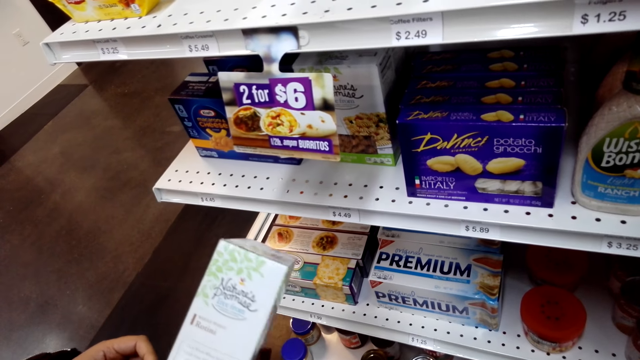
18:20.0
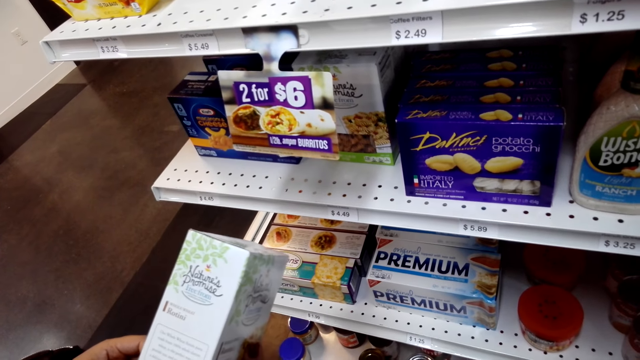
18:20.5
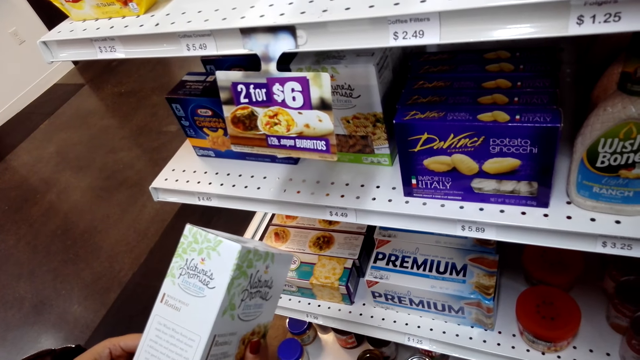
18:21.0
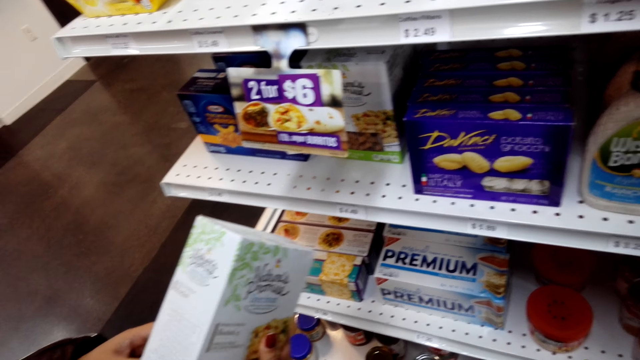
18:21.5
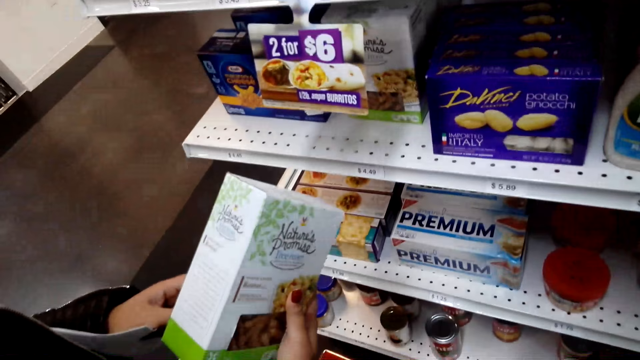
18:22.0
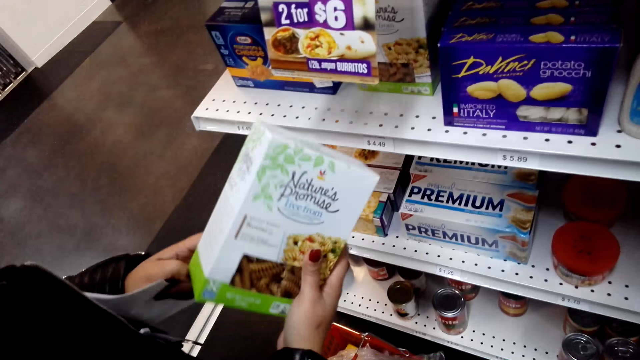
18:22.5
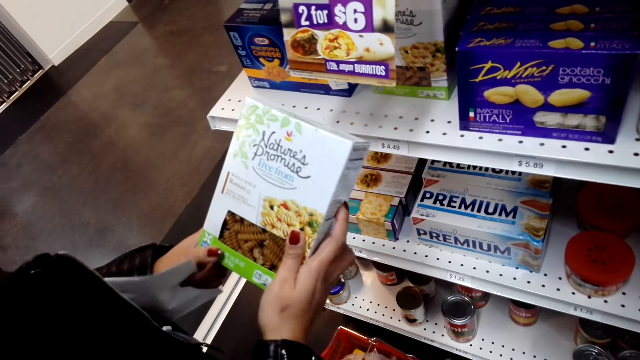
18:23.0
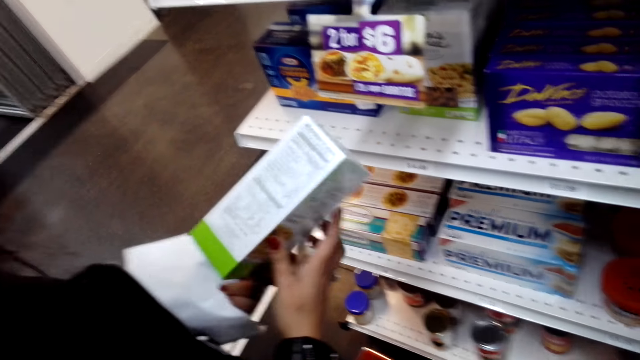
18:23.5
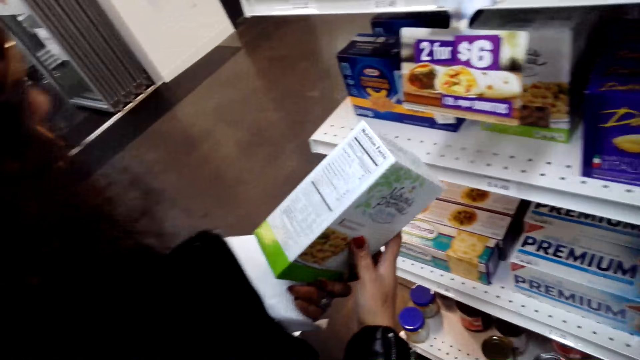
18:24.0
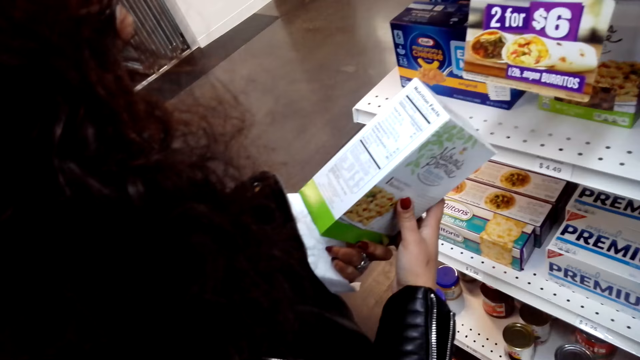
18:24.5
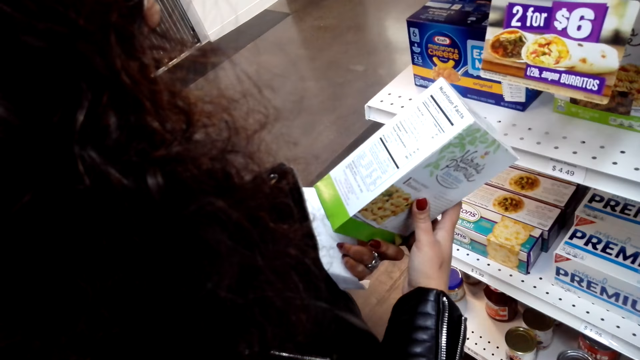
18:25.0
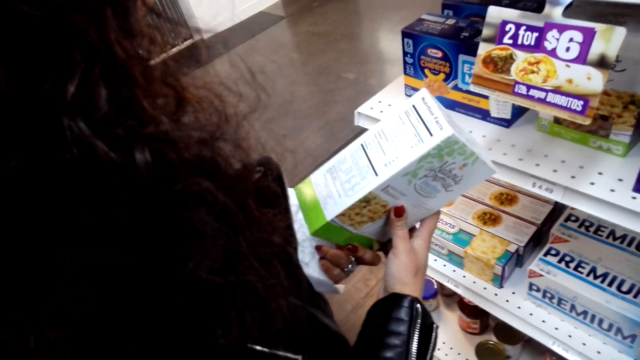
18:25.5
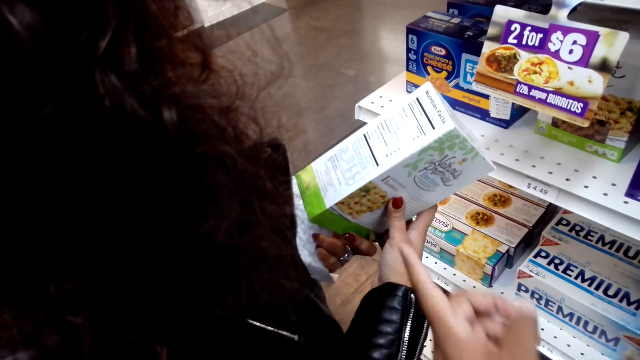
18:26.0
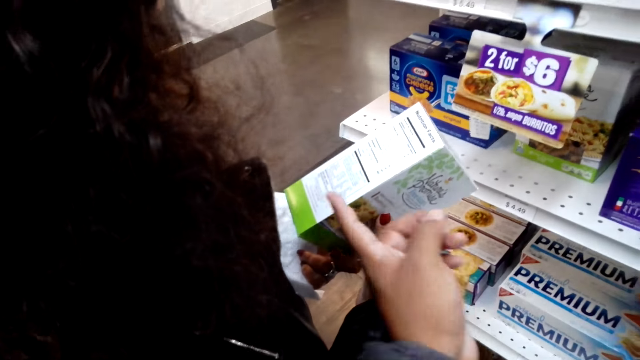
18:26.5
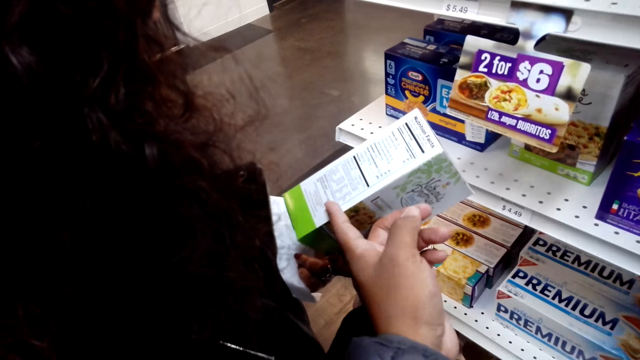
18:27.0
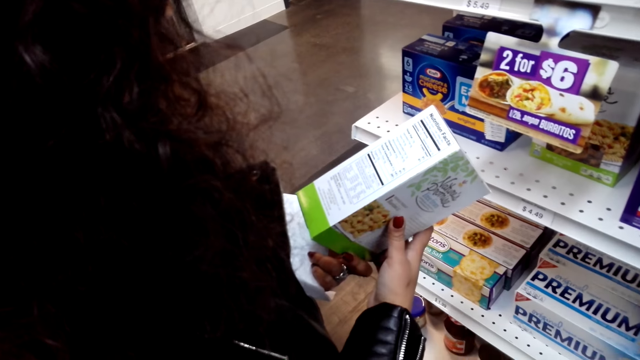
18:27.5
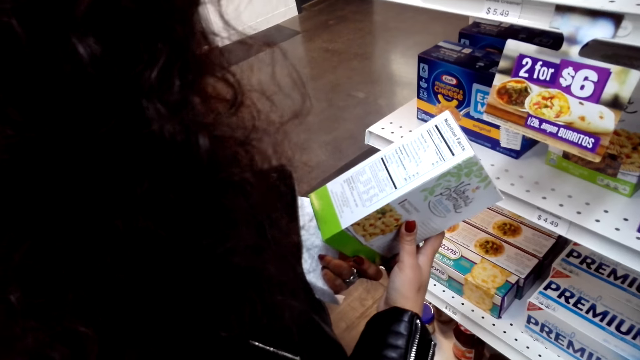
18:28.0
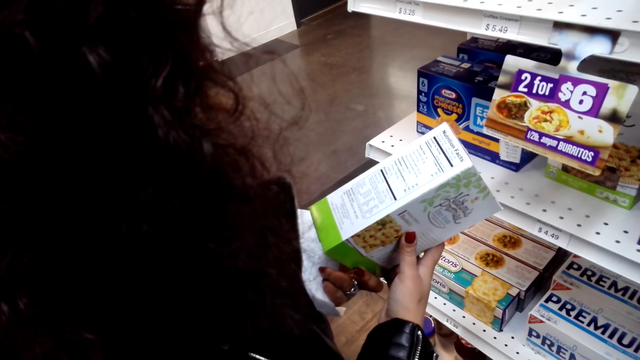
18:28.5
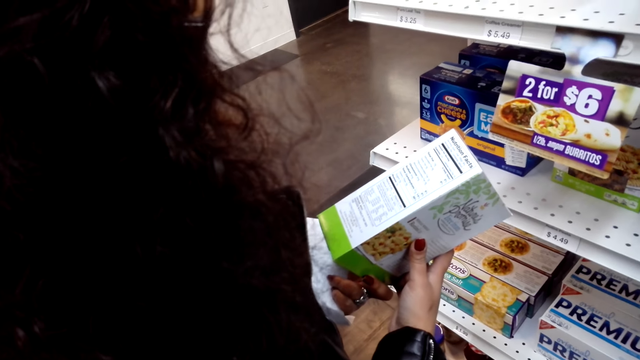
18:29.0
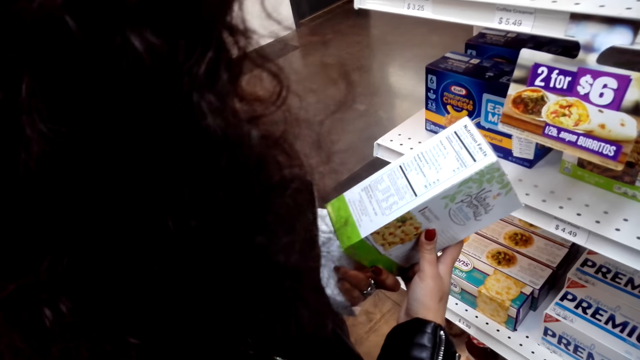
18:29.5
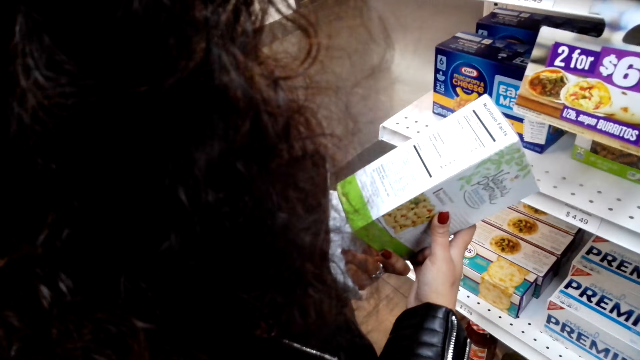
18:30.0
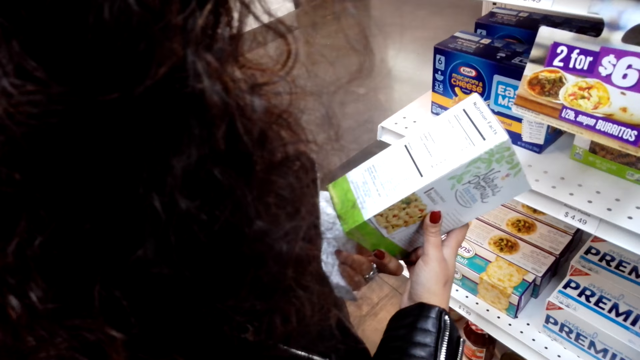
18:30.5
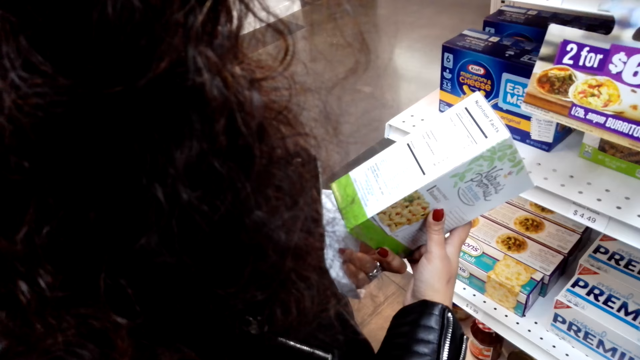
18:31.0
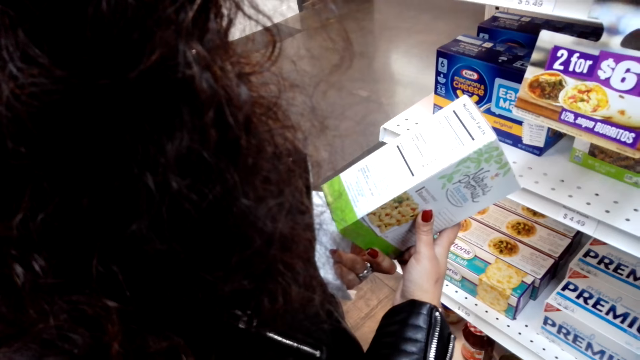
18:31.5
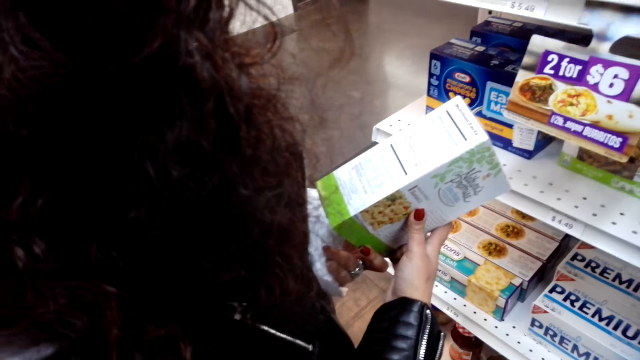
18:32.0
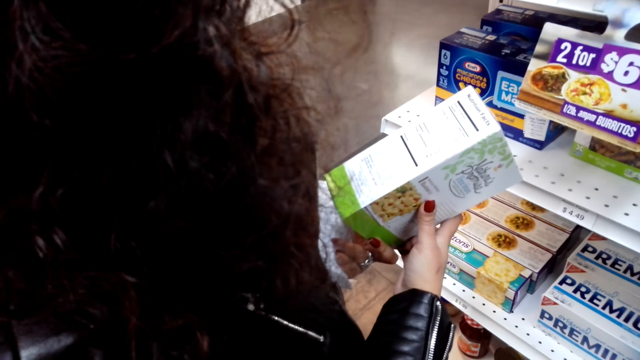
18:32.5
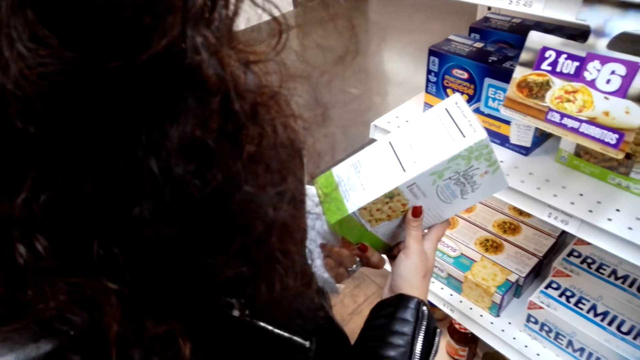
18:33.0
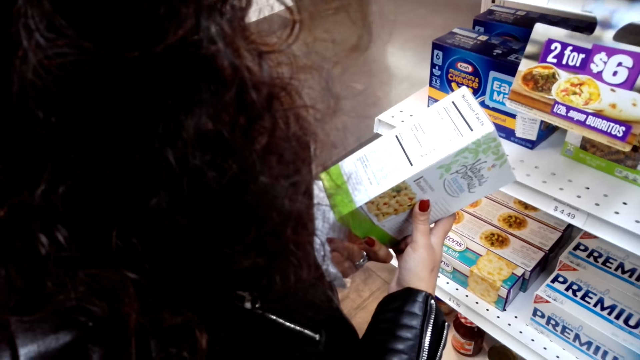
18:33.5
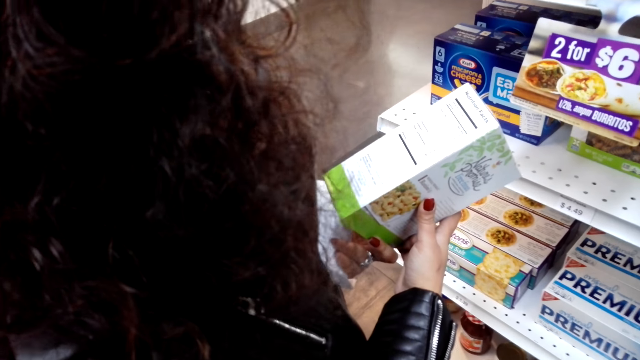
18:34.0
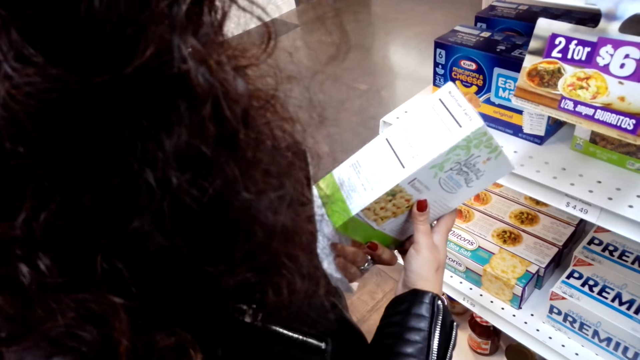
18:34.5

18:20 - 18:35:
A woman holds the box with her hands. The camera wearer points on the pasta's packet. He touches the box with his hands. The woman looks on the pasta packet. The camera wearer converses with the woman.

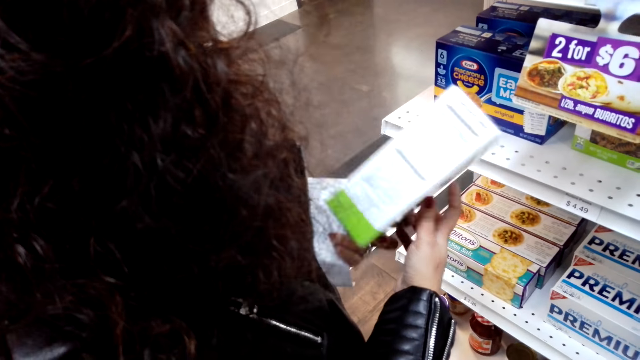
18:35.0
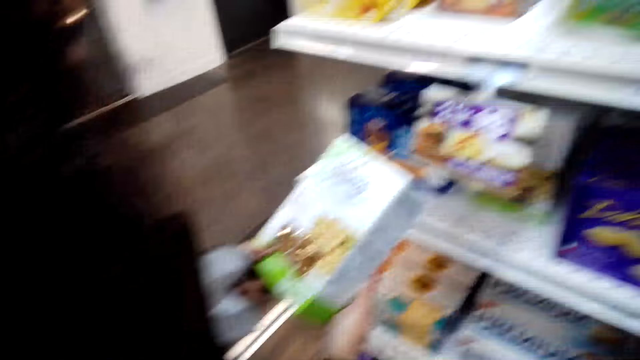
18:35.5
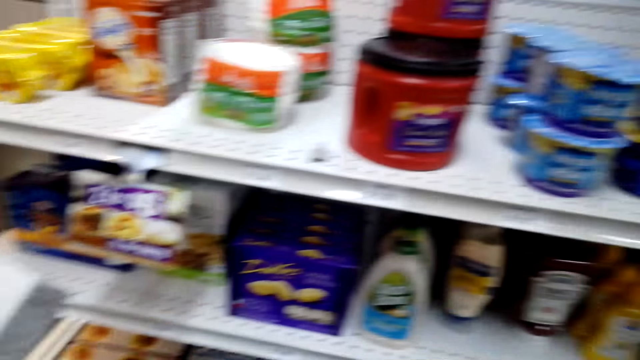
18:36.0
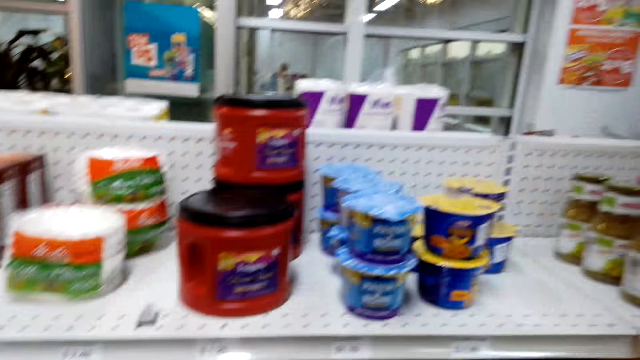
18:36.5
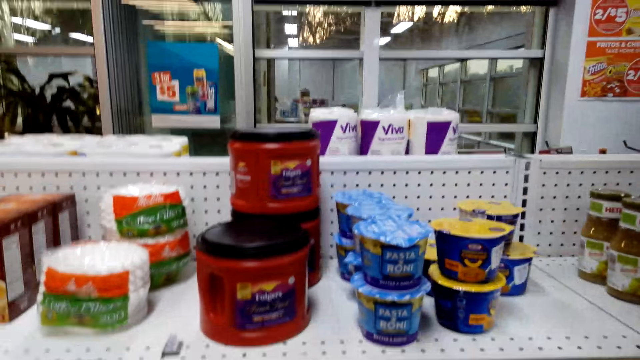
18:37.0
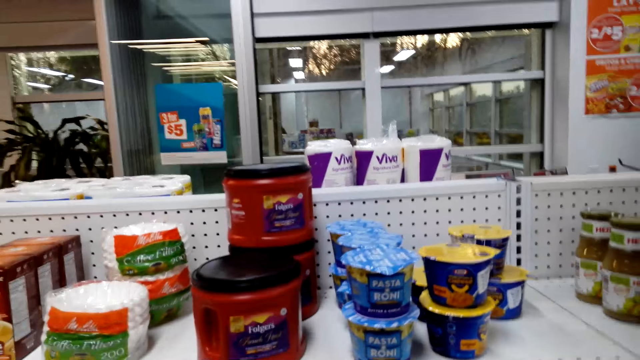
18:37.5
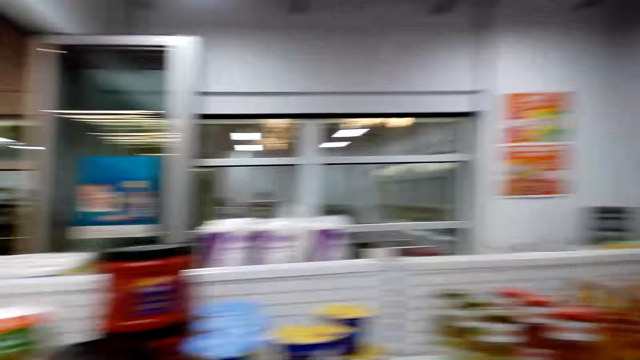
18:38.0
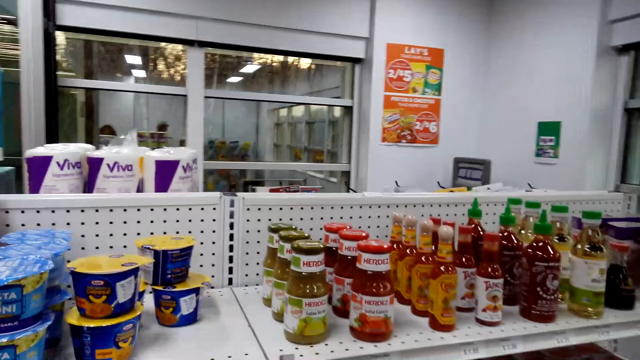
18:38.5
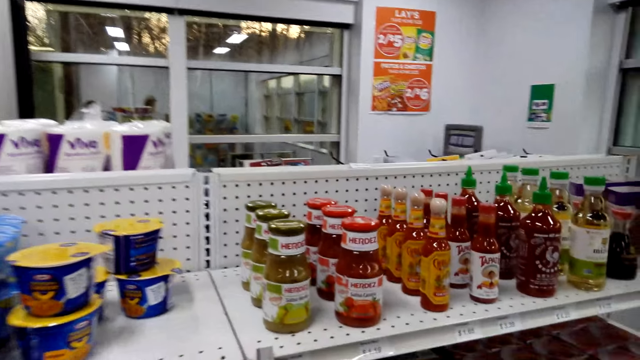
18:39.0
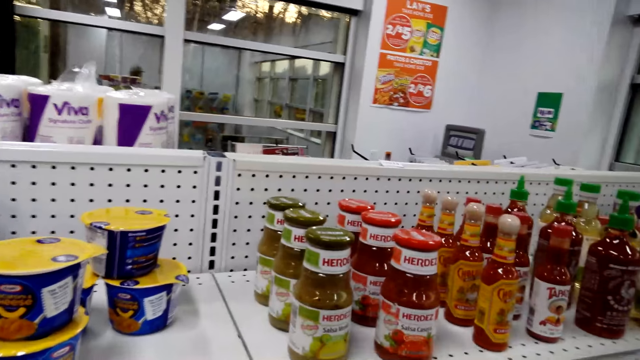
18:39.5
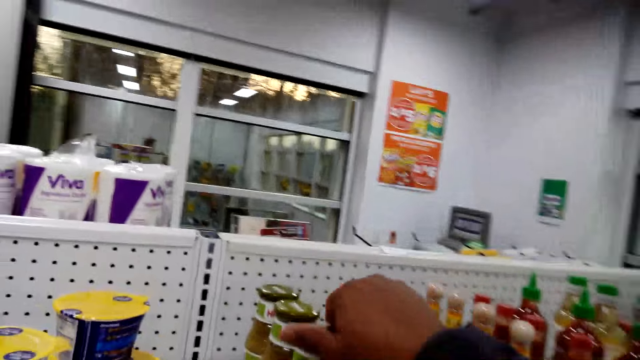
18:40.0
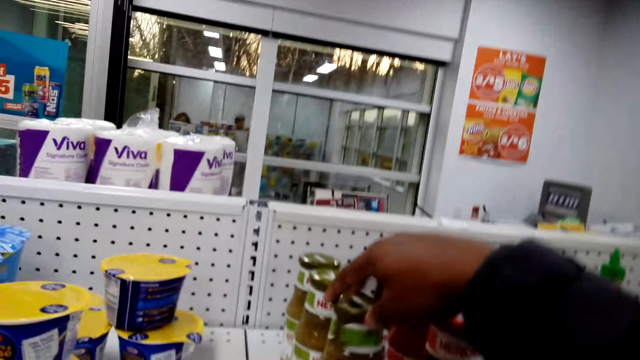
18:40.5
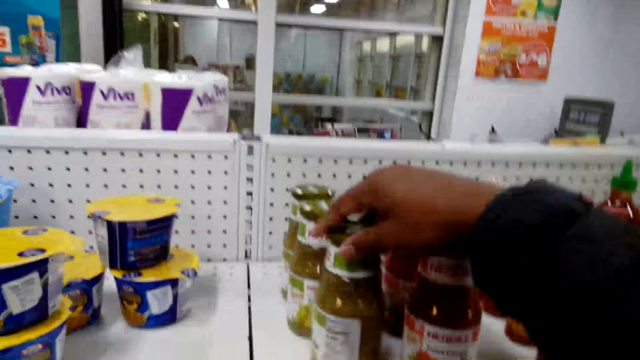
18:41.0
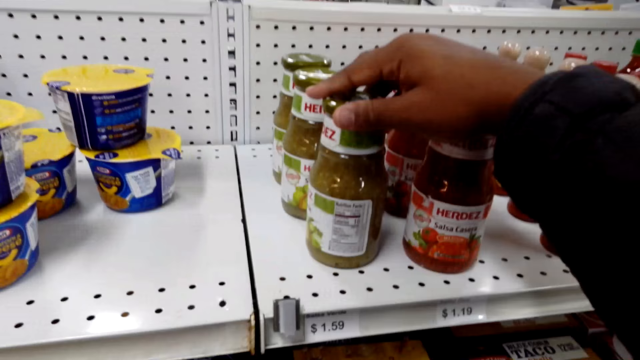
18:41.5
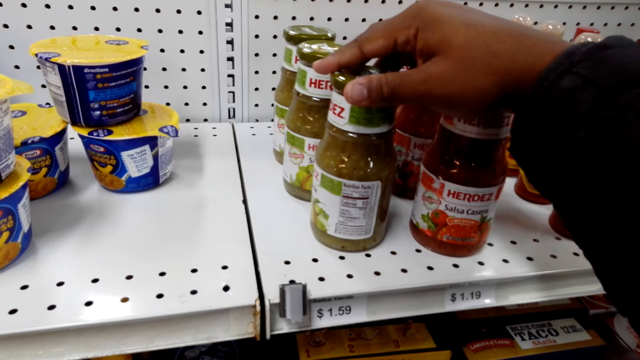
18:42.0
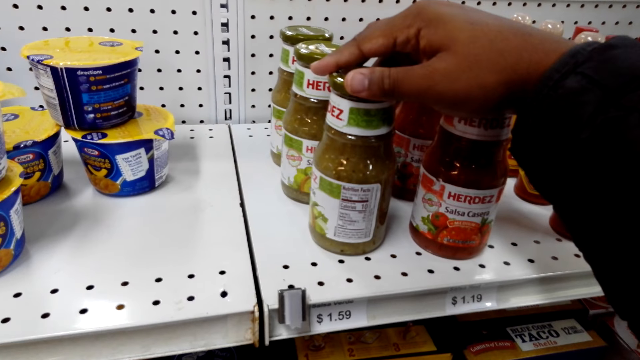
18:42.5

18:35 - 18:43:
The camera wearer turns around. He looks around the food display. He turns round a bottle on the shelf. He touches the bottle with his right hand.
